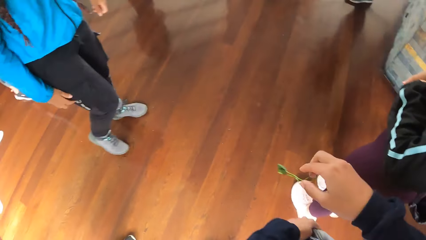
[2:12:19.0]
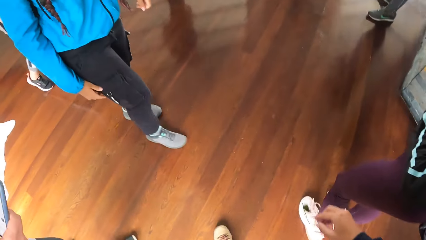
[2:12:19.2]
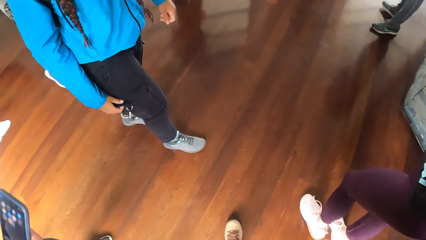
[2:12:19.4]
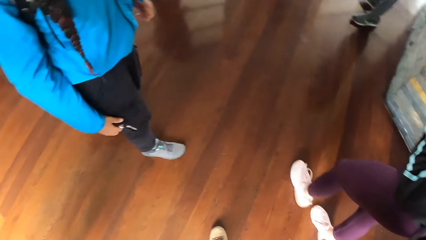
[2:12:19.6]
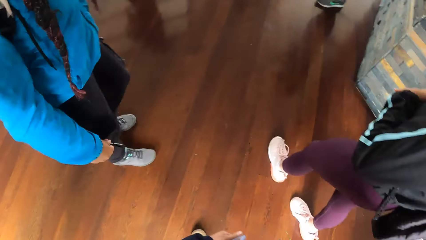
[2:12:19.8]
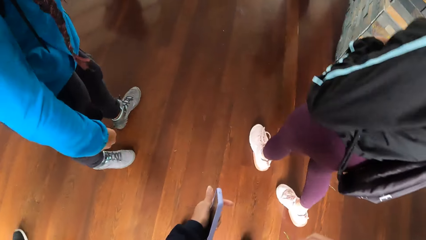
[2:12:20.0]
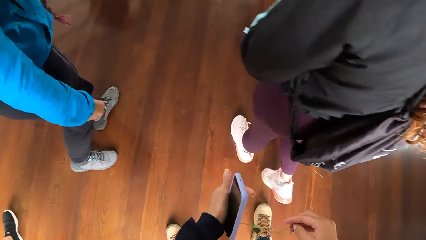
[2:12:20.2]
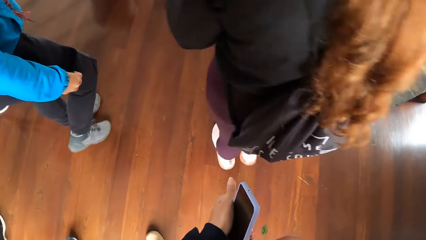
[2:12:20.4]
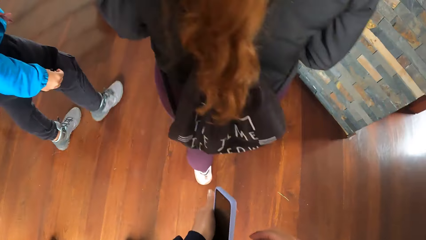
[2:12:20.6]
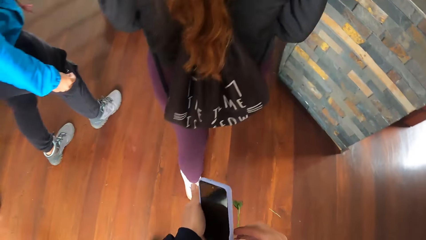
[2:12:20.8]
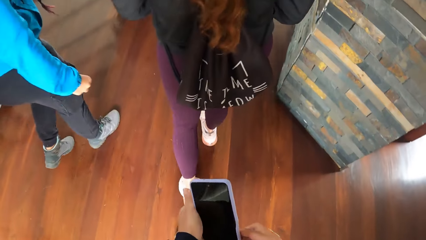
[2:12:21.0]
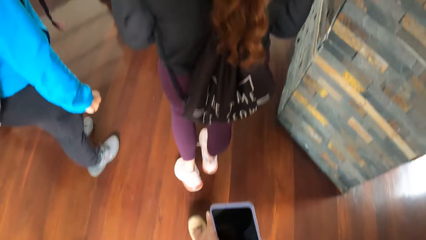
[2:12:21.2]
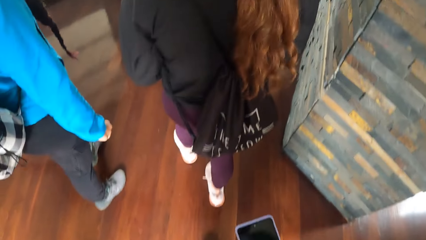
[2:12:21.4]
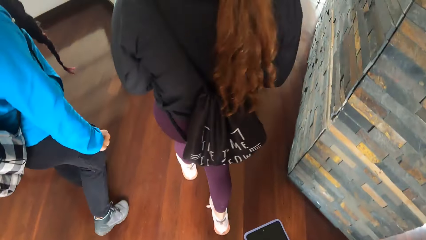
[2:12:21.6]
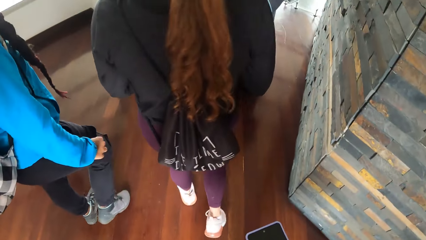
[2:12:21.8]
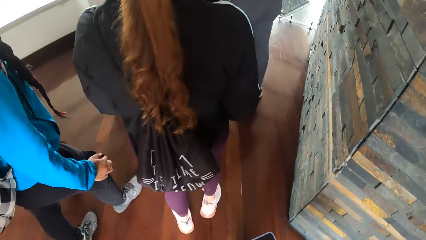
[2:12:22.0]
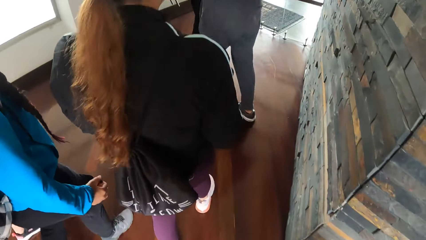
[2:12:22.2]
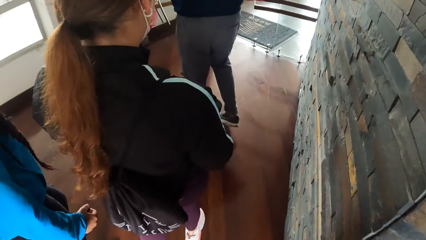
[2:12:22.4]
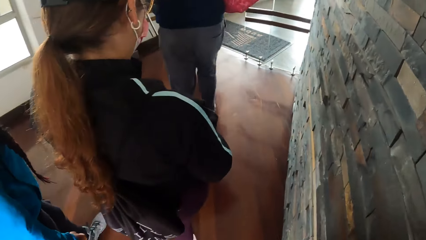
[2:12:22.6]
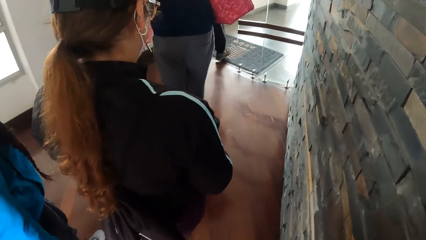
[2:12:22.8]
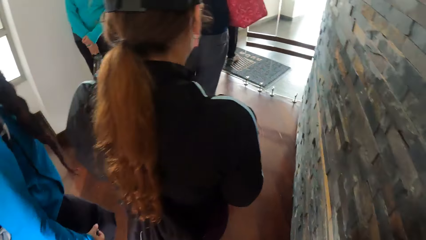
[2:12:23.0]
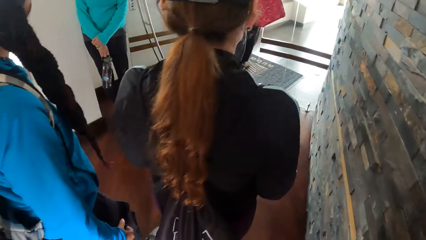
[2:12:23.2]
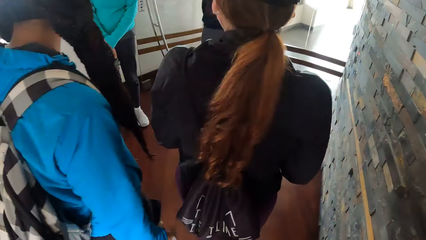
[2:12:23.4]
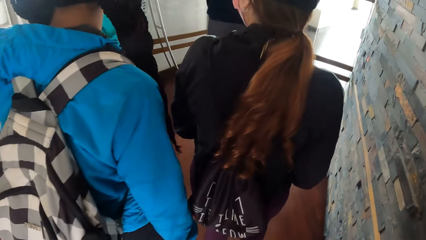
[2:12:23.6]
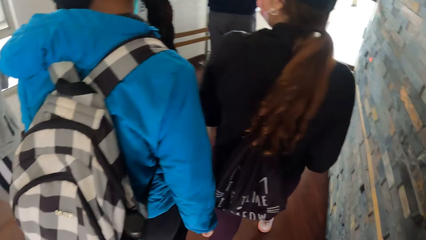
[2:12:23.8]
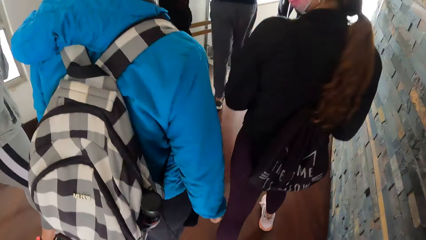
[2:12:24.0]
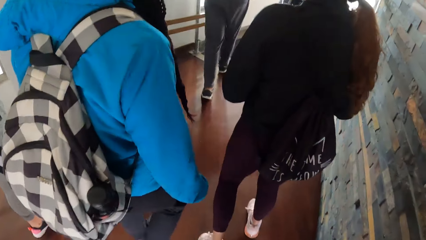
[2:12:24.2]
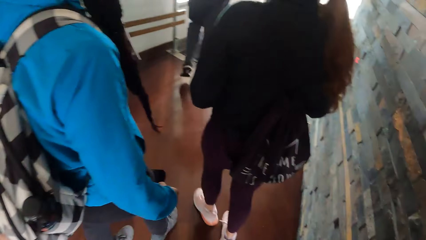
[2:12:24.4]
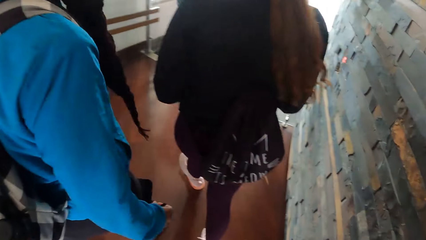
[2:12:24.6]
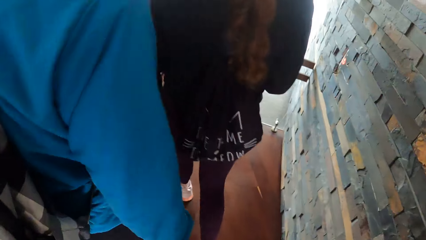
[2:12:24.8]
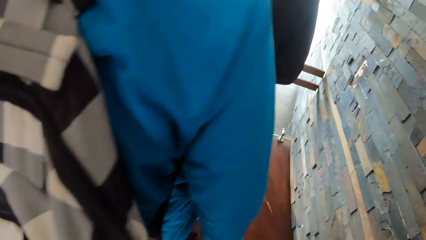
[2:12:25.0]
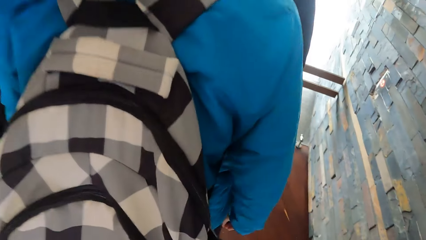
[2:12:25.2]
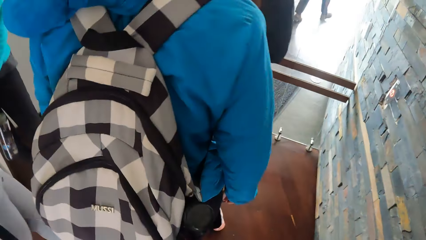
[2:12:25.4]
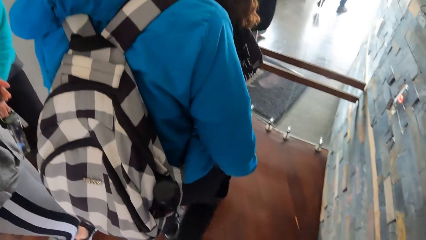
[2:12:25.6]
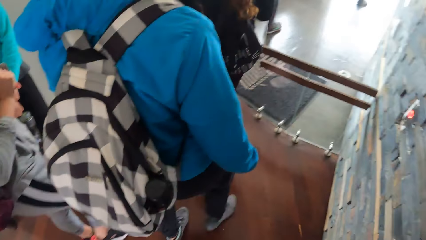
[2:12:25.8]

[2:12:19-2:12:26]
The camera wearer walks out of the building. A person, another person, a third person and a fourth person walk out of the building. The camera wearer holds her phone with both hands. She walks with the group of people.

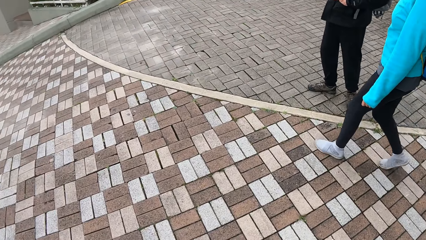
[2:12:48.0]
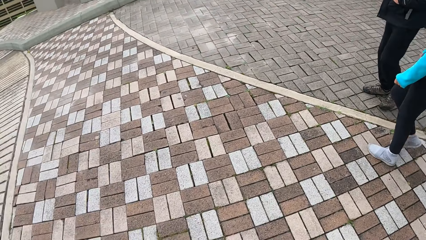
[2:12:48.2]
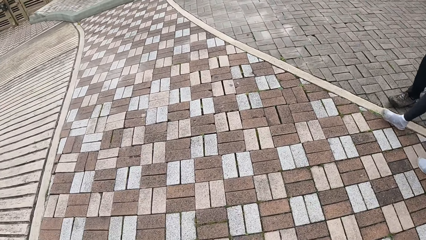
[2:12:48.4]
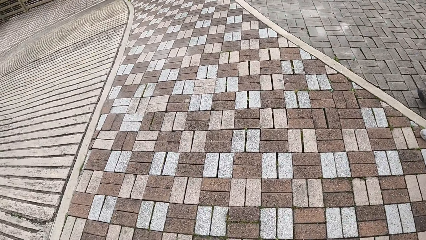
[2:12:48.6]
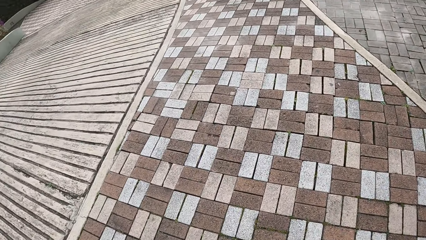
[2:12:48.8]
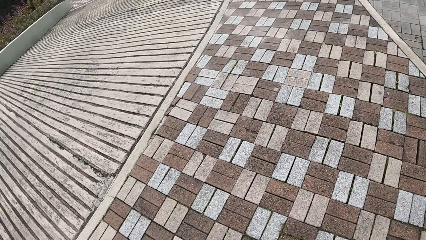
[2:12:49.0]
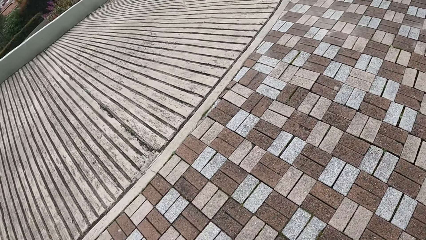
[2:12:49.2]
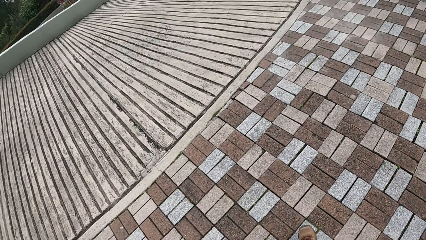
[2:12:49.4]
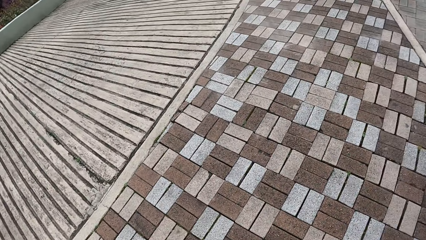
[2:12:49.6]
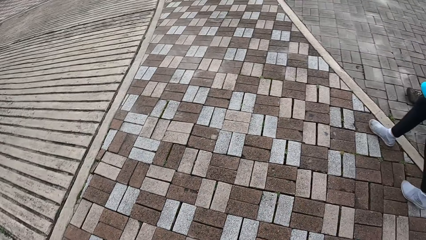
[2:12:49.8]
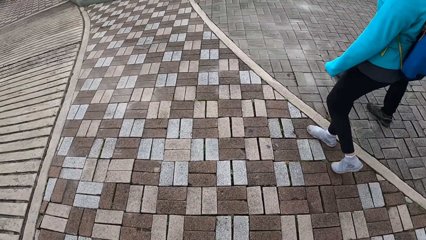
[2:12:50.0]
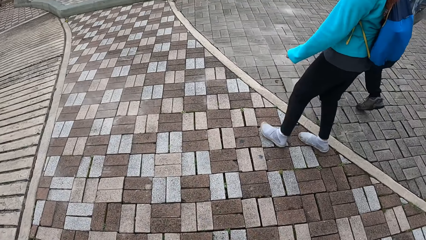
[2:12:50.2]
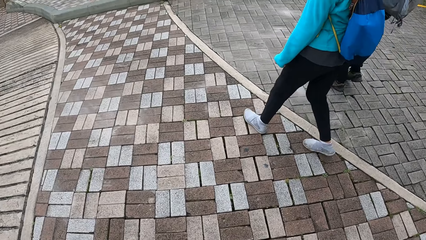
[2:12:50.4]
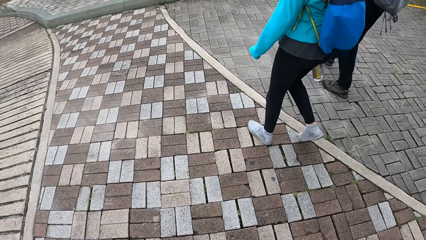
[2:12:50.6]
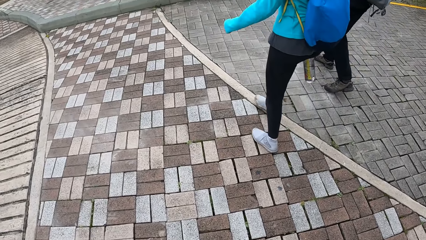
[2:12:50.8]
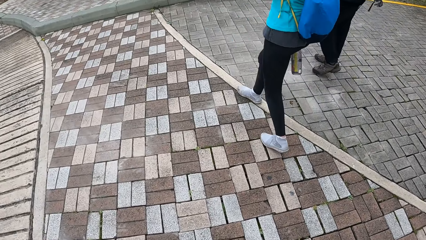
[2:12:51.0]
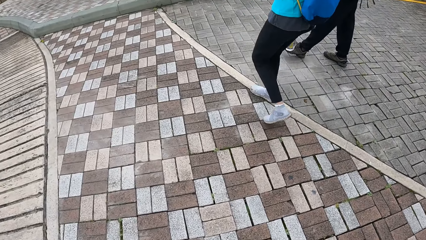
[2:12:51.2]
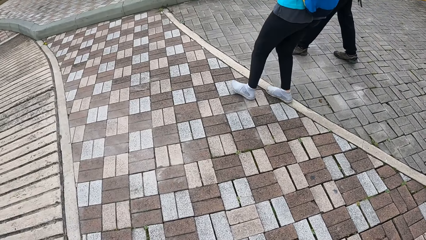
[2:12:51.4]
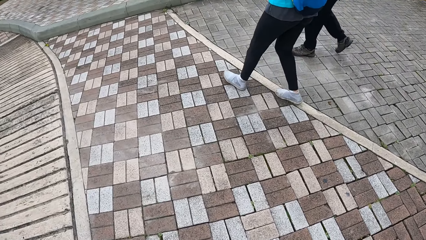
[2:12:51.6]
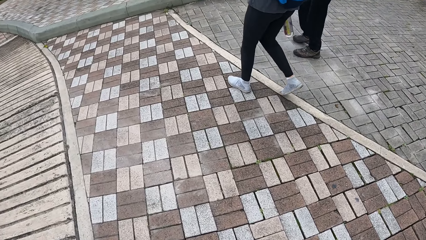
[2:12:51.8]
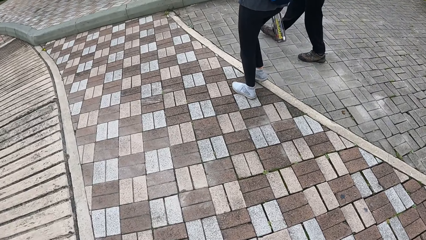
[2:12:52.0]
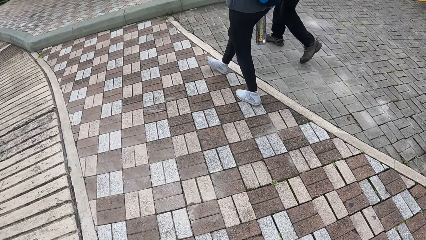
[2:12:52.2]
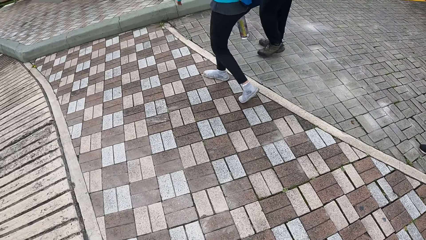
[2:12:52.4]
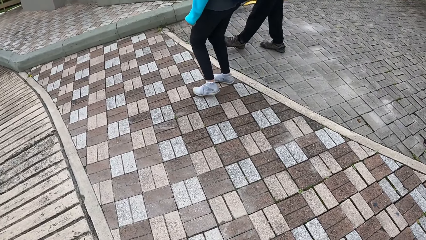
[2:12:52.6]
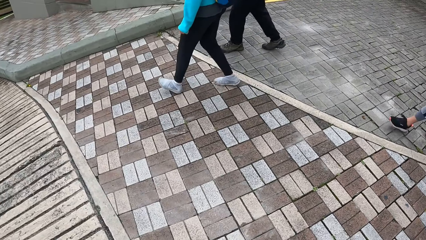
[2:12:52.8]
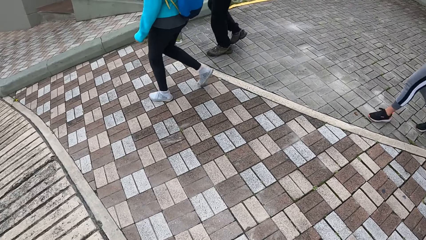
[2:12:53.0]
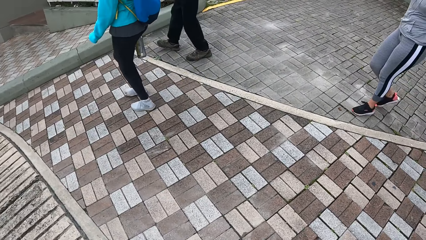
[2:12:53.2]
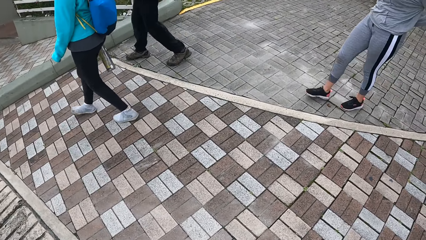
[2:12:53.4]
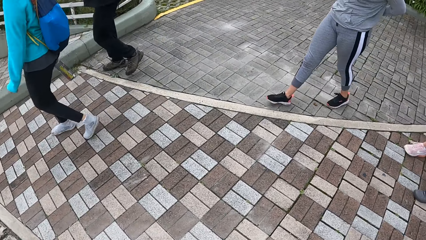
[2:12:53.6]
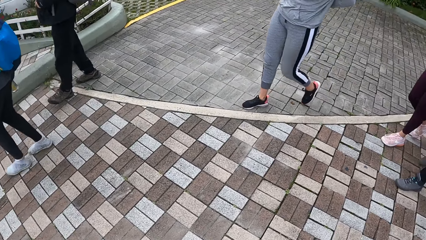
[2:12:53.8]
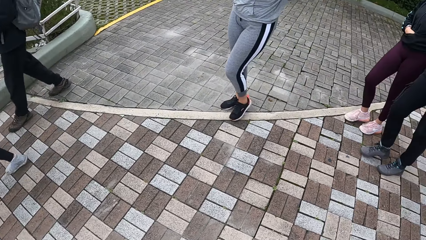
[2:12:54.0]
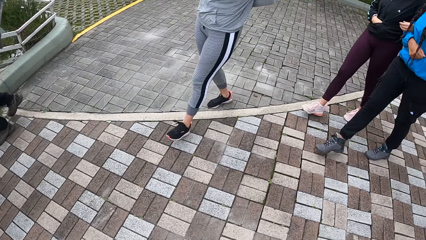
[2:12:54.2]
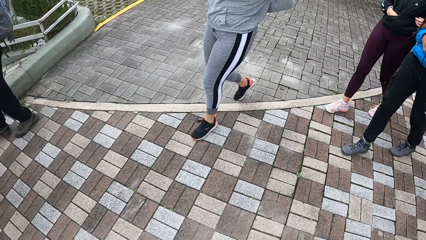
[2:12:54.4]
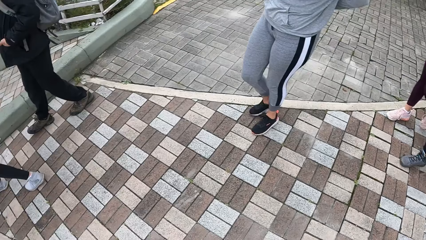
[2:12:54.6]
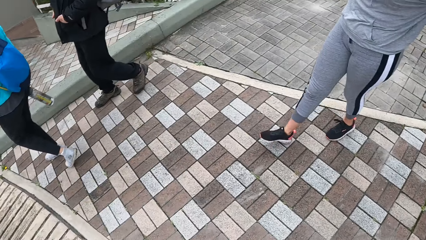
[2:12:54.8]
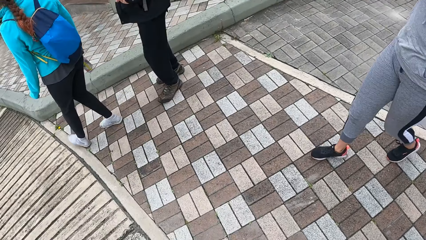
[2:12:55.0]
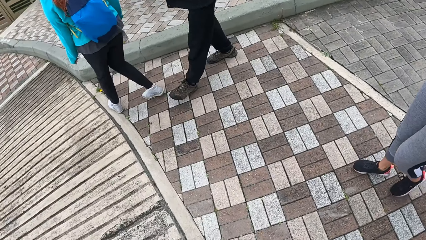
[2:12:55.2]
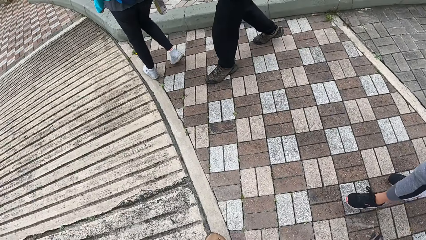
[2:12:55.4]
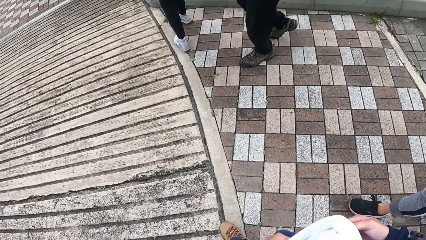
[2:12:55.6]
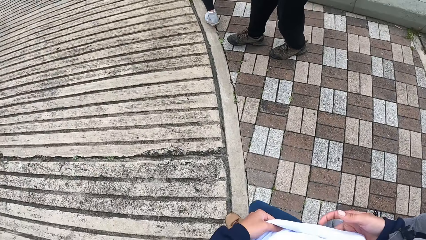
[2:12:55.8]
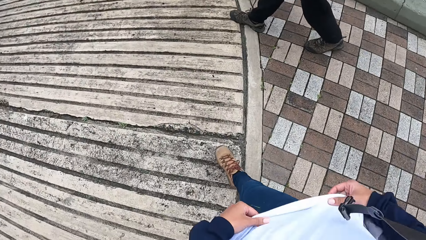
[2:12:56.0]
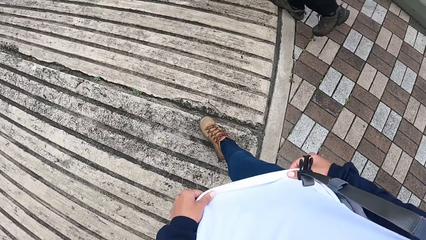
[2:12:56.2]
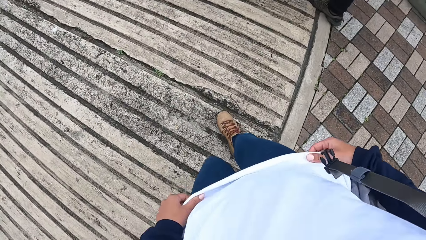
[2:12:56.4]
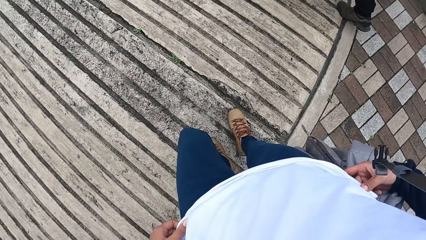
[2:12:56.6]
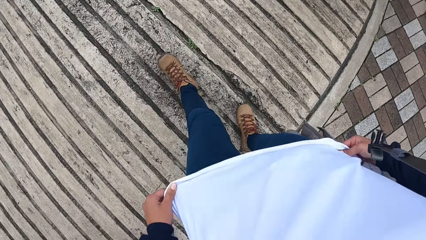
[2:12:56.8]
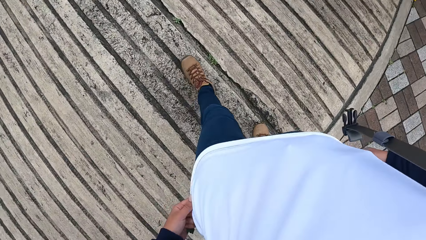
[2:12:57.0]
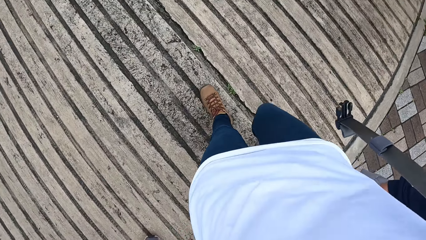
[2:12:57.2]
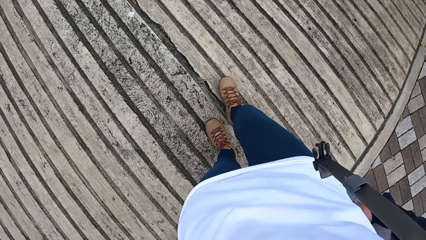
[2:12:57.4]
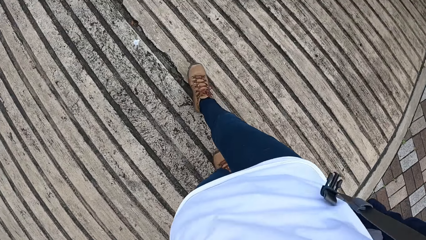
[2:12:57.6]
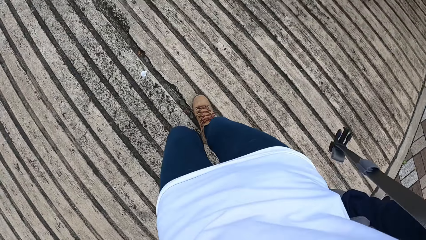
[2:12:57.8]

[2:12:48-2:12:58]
The camera wearer looks around the ground. She adjusts her cloth with her hands.
